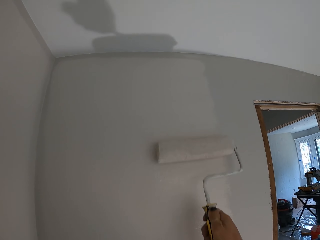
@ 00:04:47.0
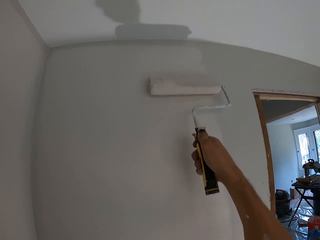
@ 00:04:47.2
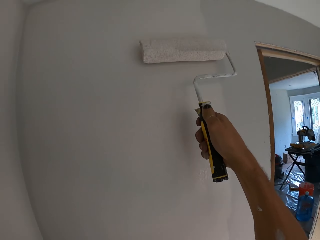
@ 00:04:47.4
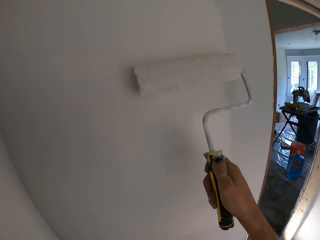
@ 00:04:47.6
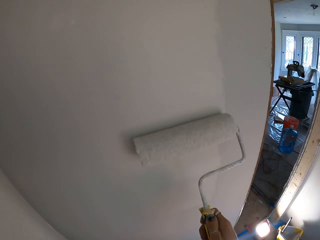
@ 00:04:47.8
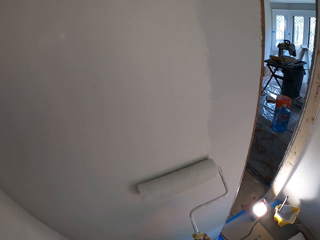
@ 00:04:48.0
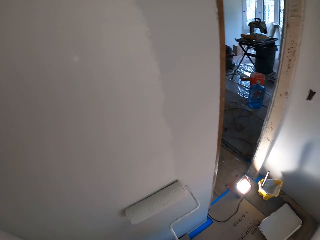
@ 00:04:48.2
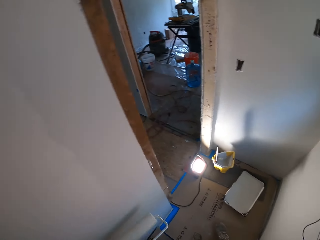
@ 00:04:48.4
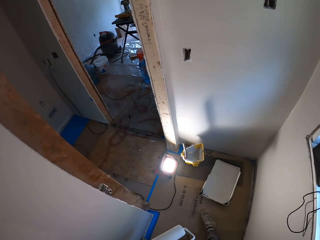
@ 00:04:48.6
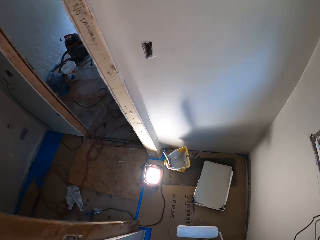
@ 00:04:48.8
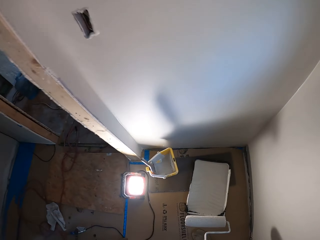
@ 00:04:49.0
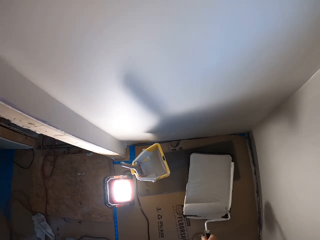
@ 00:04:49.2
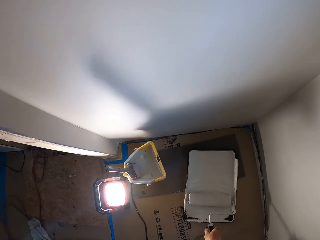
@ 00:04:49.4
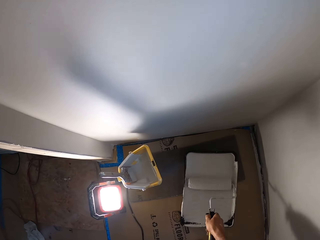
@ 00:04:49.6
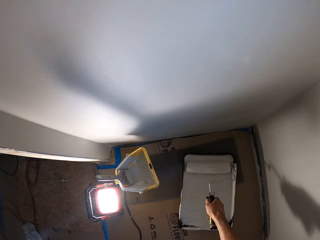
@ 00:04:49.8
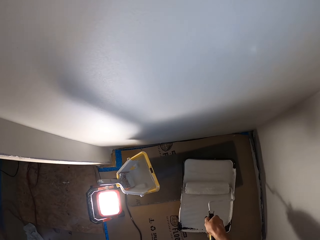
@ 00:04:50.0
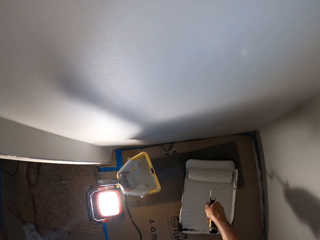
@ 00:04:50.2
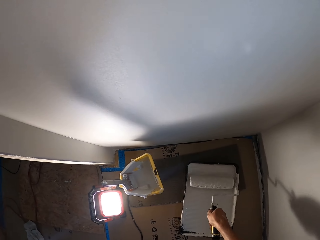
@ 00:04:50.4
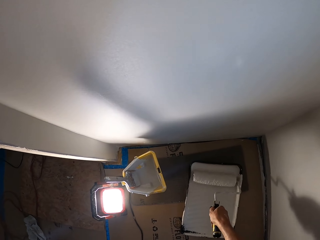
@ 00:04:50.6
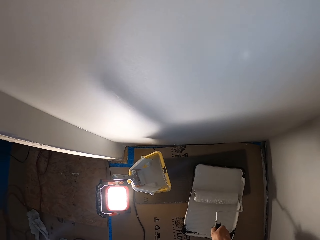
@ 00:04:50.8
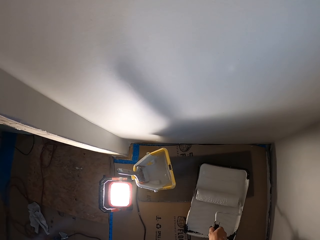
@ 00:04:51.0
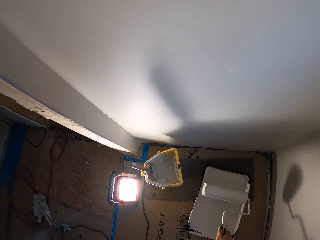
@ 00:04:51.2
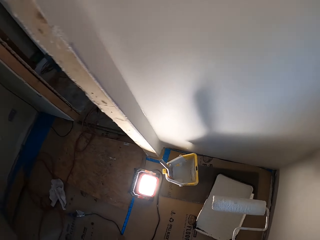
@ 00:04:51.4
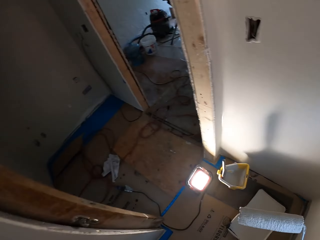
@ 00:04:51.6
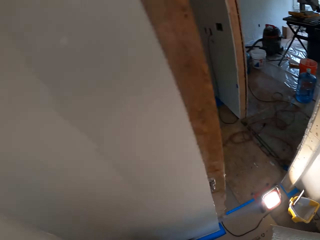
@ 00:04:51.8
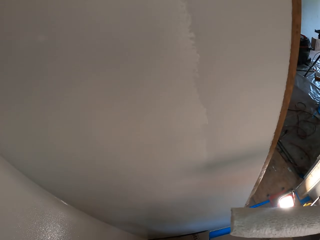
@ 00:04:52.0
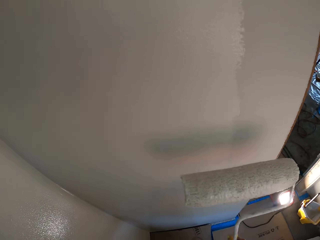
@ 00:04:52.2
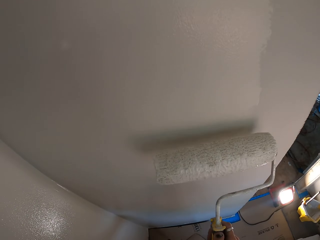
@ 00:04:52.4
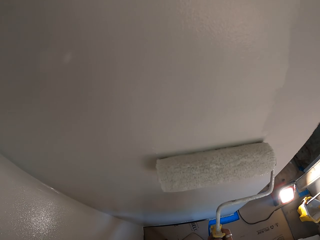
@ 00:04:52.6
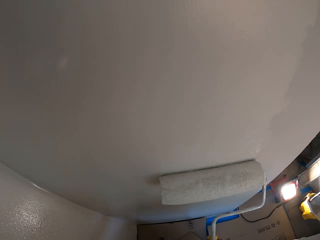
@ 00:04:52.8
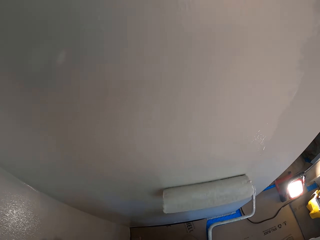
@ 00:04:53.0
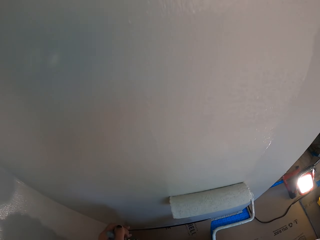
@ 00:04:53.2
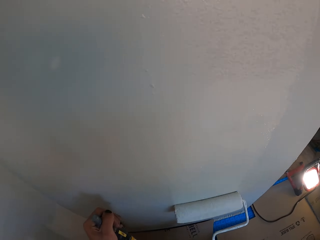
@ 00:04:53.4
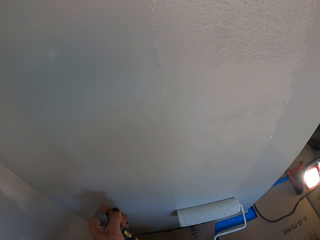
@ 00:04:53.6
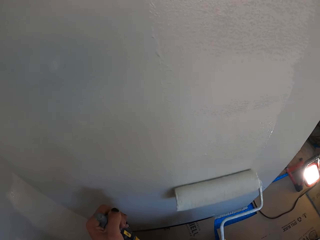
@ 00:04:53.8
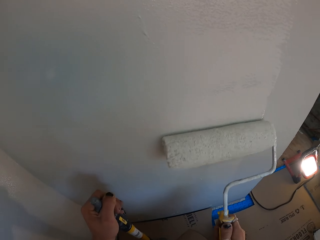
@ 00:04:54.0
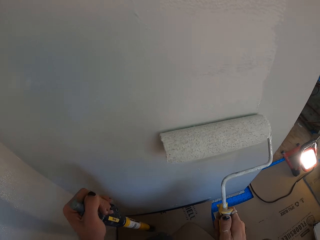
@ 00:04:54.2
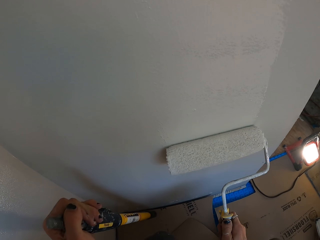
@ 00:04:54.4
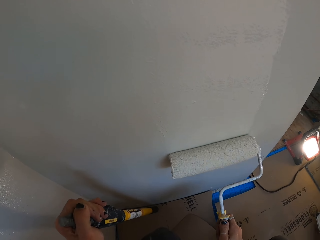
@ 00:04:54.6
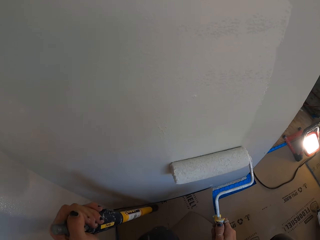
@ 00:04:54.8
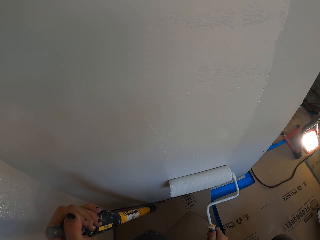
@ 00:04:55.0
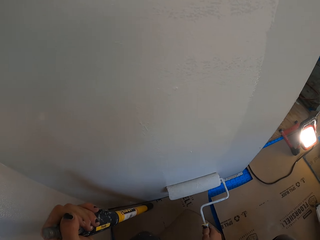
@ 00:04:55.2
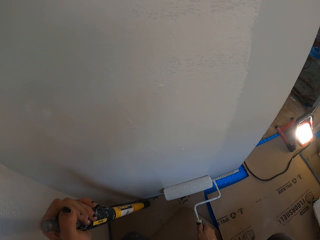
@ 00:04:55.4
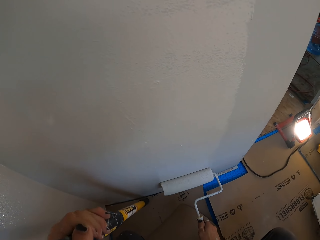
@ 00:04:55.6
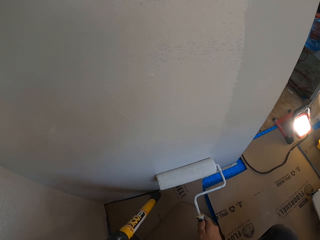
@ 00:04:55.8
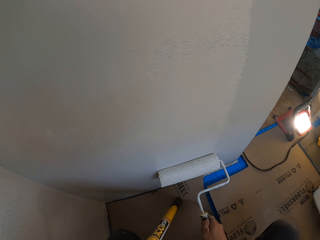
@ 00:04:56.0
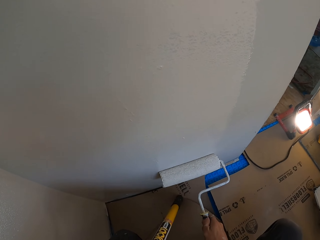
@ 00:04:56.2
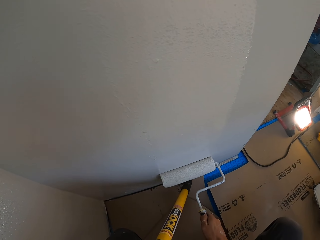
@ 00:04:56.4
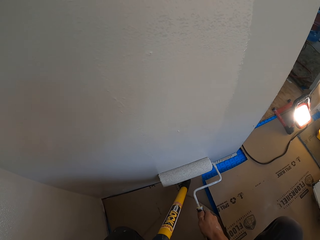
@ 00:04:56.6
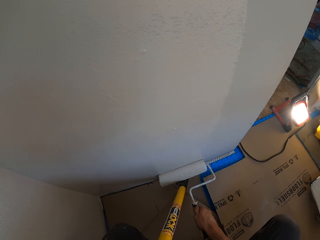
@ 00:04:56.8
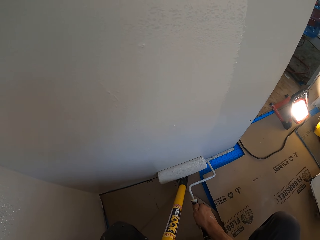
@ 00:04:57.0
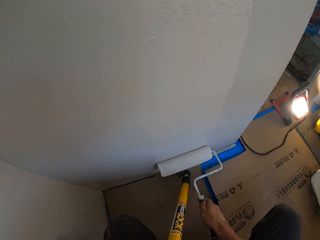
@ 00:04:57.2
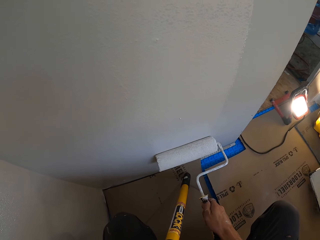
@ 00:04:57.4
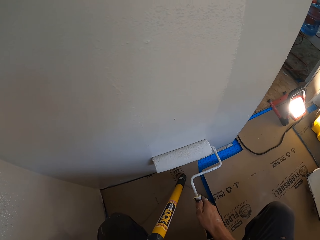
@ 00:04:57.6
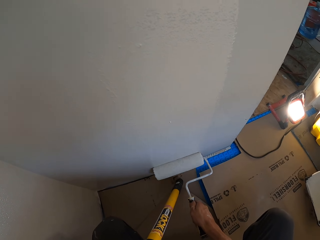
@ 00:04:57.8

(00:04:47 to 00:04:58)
The camera wearer rolls a paint roller in paint. They hold the paint roller. They paint a wall with the paint roller. They hold a handle and paint the wall with the paint roller.

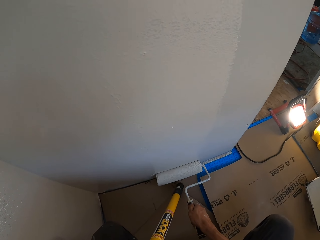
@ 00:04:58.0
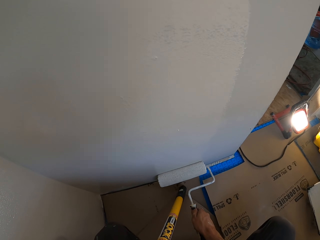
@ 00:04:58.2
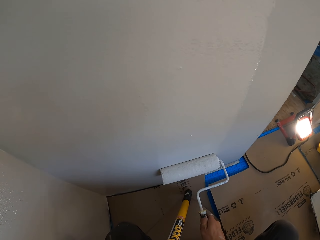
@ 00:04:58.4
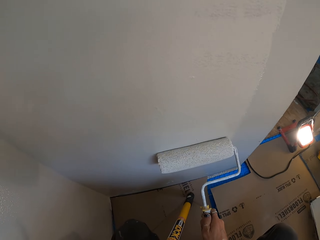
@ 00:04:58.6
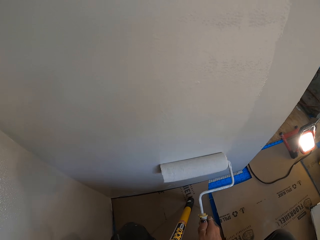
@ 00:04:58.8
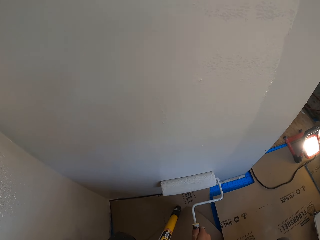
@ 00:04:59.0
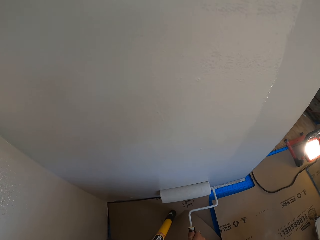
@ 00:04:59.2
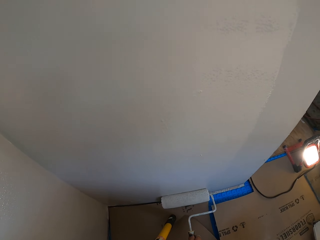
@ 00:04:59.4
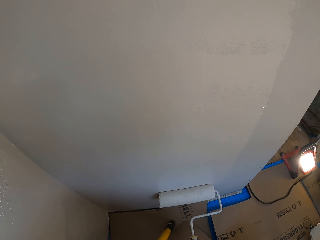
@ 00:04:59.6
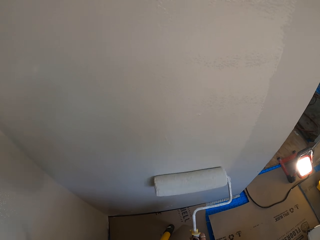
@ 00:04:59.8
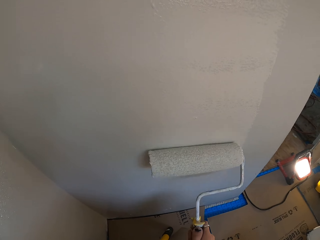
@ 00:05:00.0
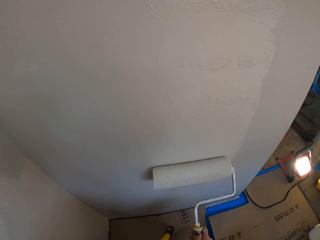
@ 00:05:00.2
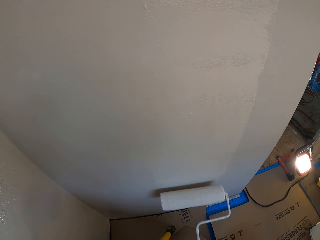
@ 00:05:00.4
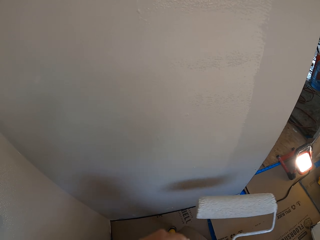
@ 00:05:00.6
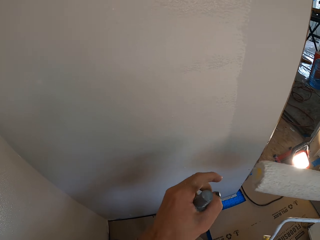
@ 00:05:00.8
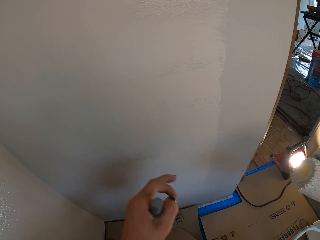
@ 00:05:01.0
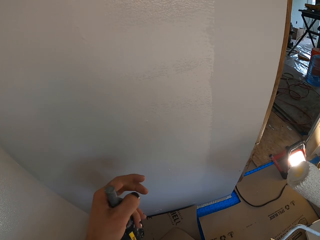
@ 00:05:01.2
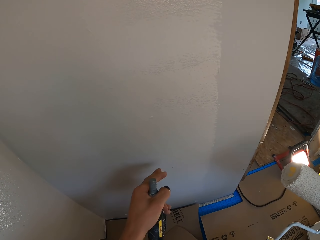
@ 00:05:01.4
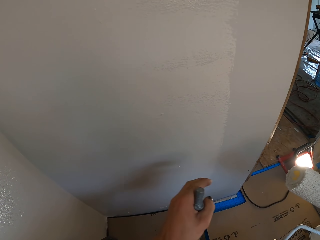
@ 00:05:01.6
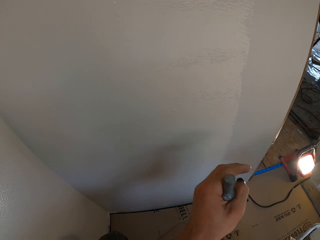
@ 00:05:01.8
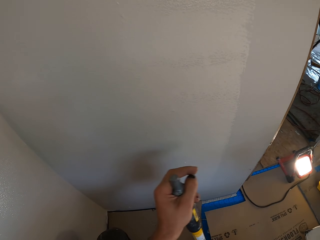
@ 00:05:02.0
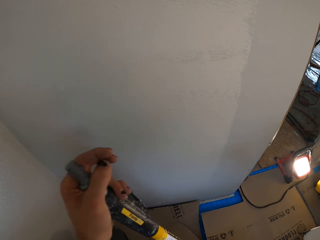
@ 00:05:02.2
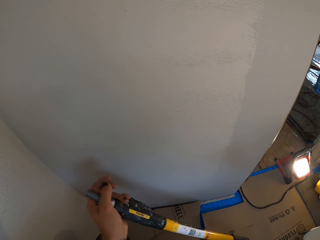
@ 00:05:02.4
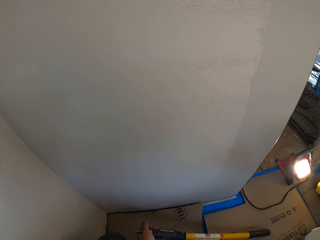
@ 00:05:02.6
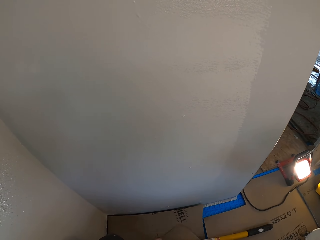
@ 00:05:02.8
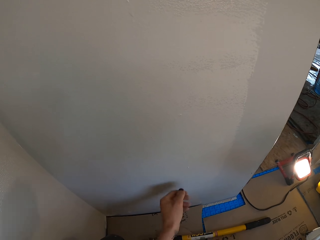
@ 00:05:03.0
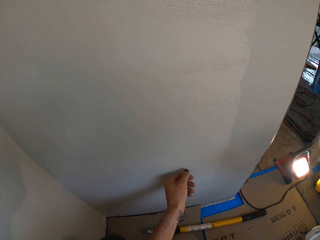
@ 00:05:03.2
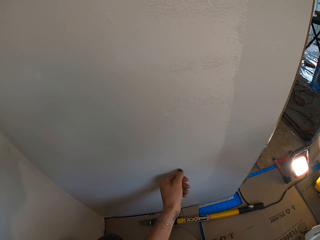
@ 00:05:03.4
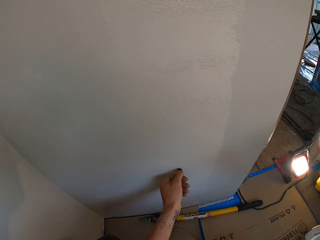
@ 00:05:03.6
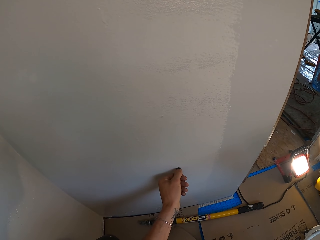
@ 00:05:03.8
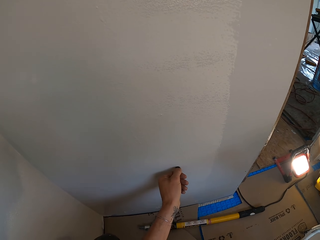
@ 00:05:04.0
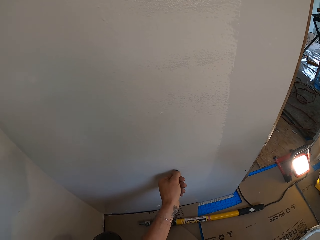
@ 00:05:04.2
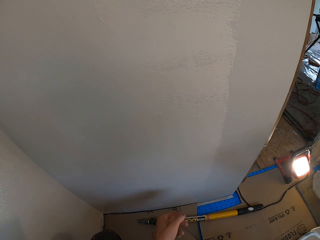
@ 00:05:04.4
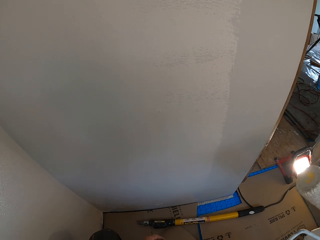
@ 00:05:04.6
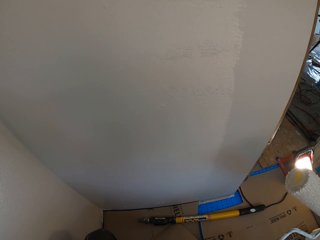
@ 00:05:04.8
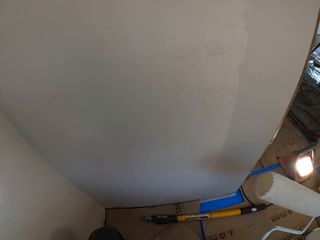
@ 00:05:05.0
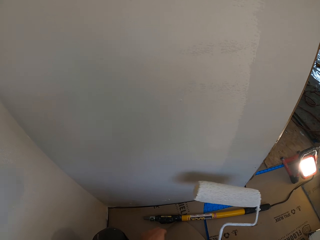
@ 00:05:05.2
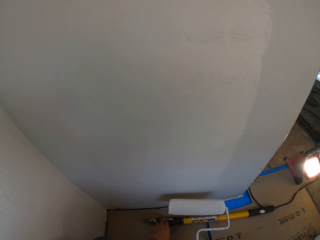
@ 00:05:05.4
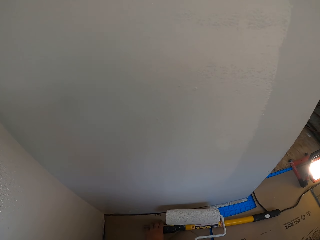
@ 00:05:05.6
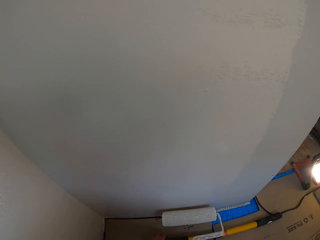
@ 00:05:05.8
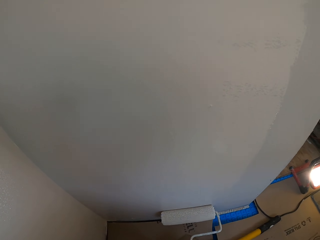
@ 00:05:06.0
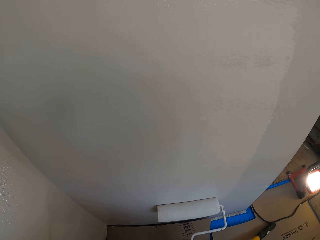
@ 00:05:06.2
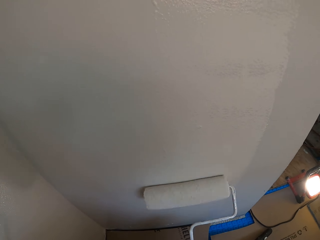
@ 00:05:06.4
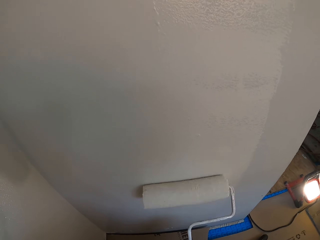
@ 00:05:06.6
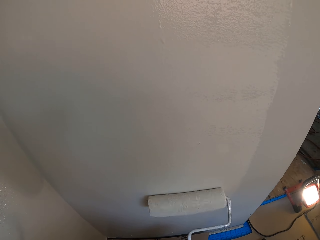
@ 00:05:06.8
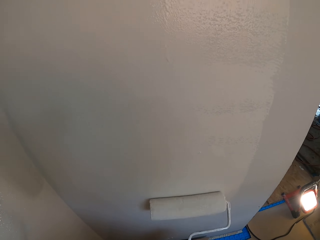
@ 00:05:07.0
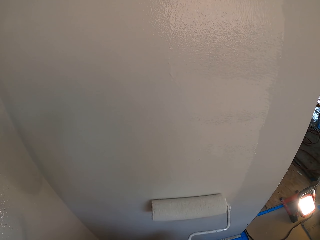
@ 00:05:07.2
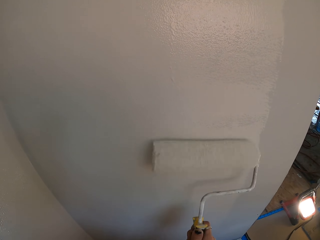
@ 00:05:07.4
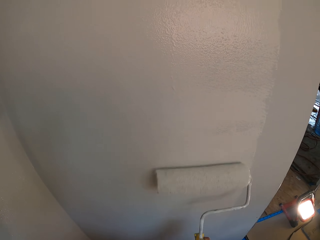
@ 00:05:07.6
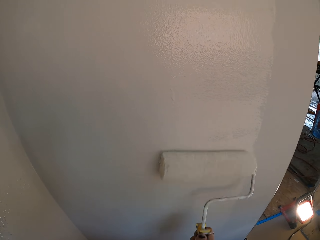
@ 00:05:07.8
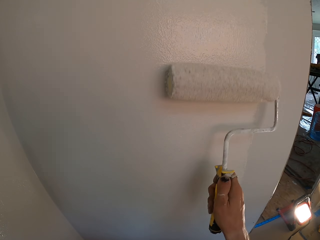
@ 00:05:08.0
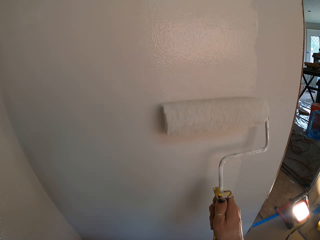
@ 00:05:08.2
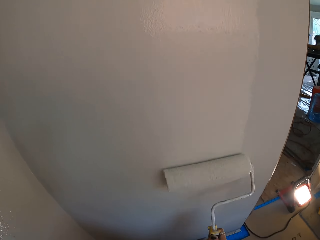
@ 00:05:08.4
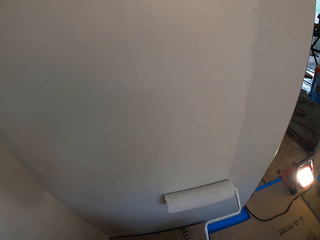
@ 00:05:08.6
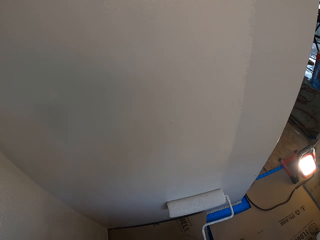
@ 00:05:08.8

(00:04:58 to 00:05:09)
The camera wearer holds a paint roller and holds a handle. They move the paint roller away from the wall. They remove dirt on the wall with the left hand. They drop the paint roller extender on the floor. They hold the paint roller. They paint the wall with the paint roller.
